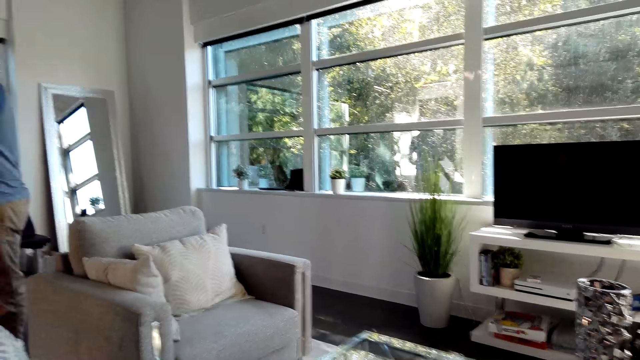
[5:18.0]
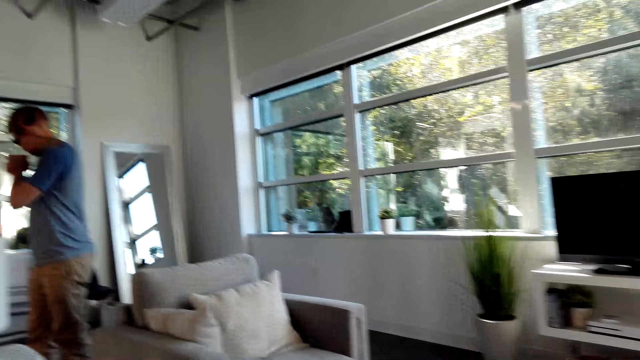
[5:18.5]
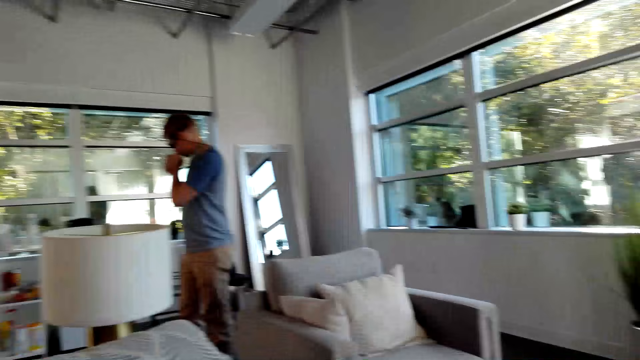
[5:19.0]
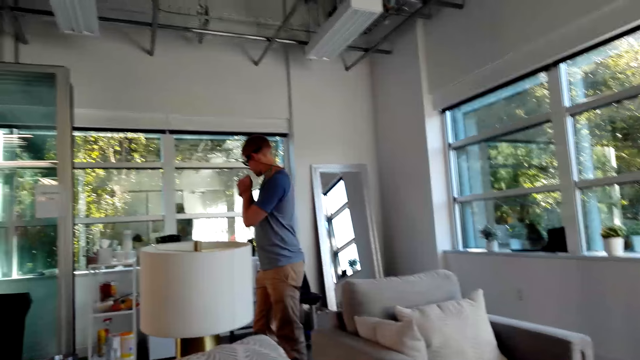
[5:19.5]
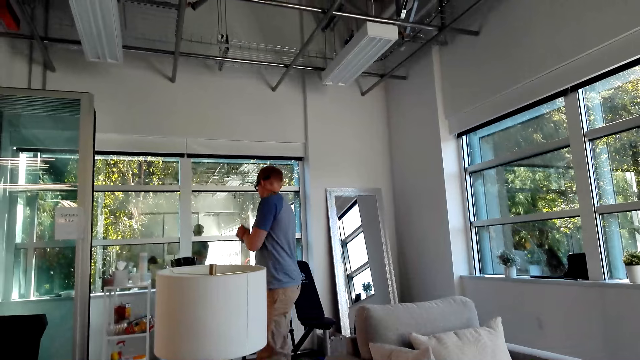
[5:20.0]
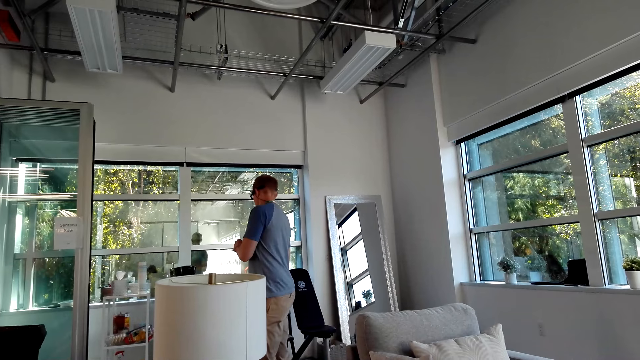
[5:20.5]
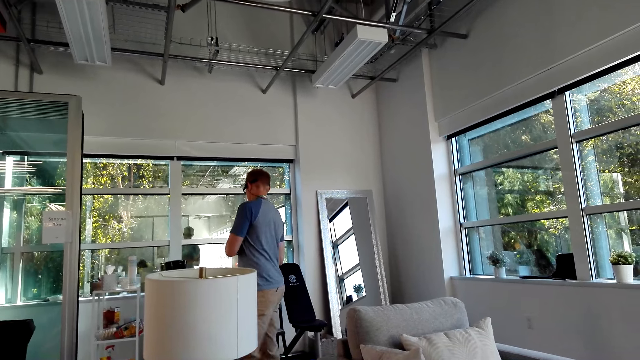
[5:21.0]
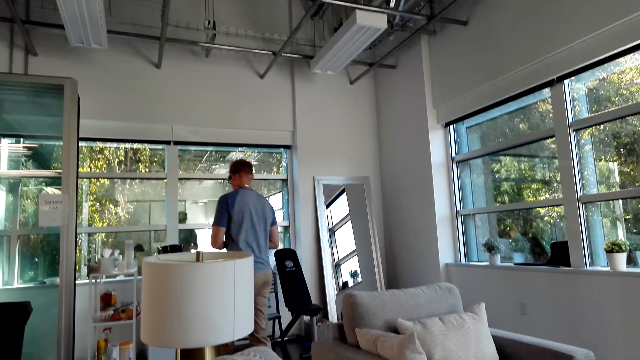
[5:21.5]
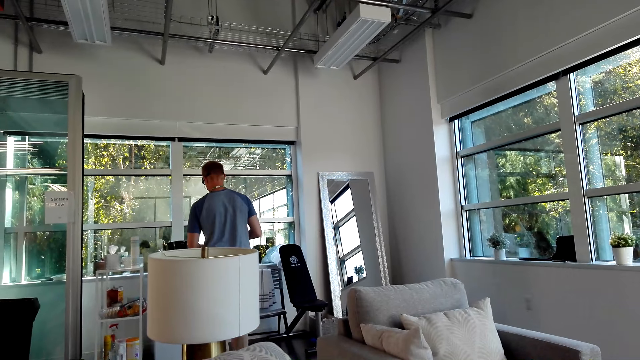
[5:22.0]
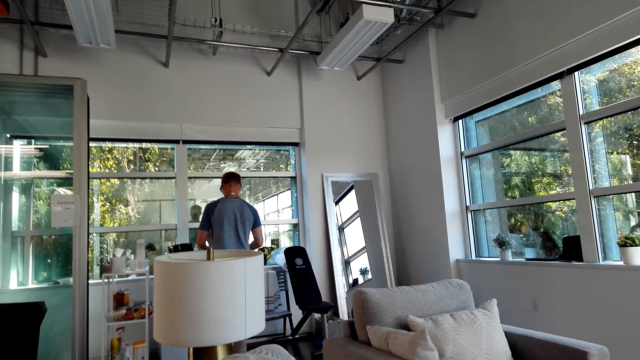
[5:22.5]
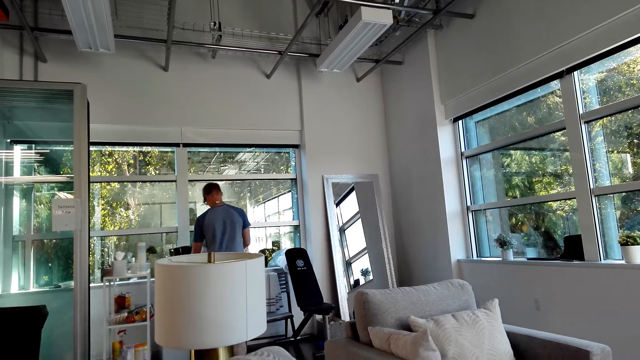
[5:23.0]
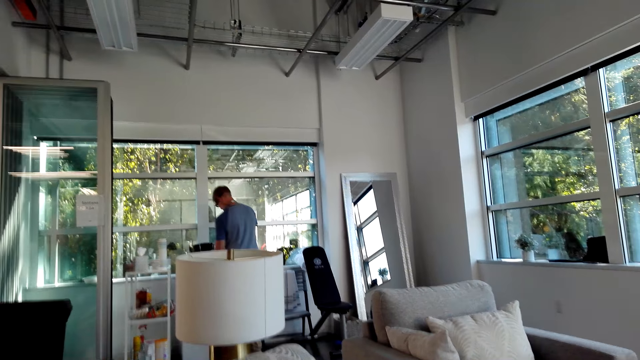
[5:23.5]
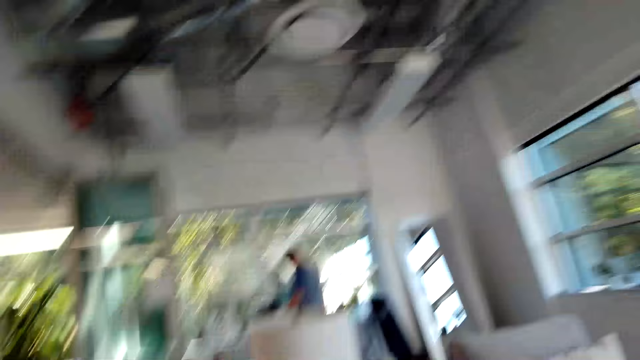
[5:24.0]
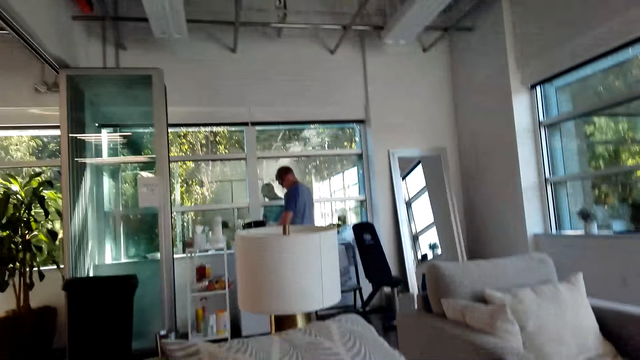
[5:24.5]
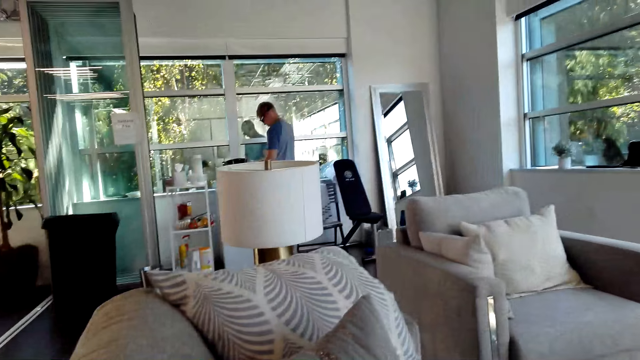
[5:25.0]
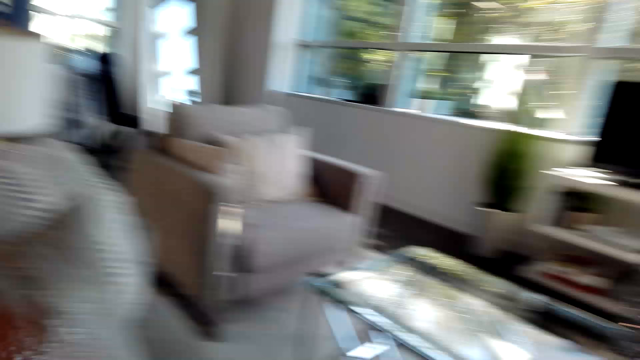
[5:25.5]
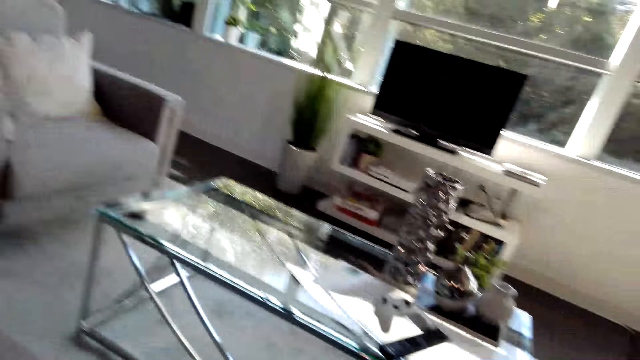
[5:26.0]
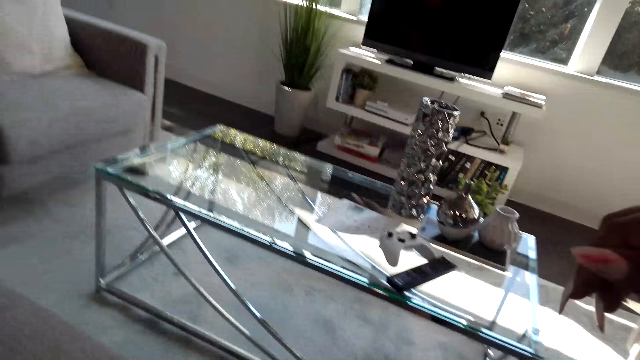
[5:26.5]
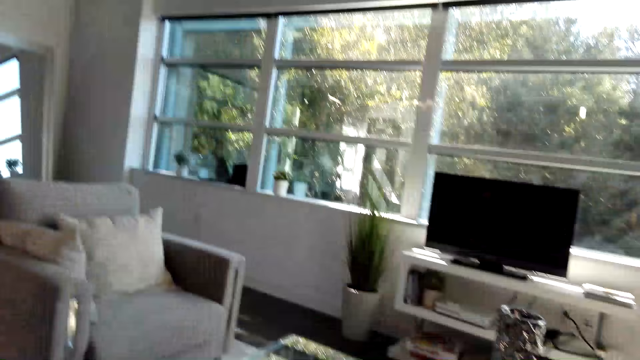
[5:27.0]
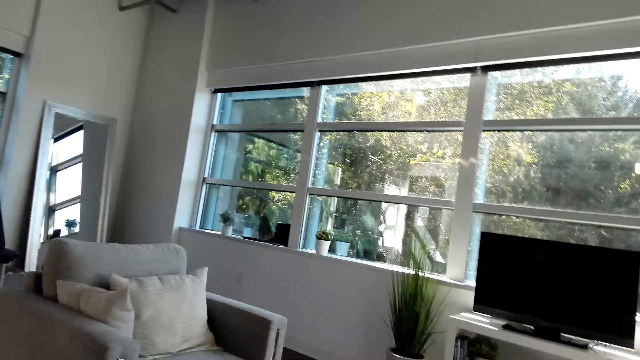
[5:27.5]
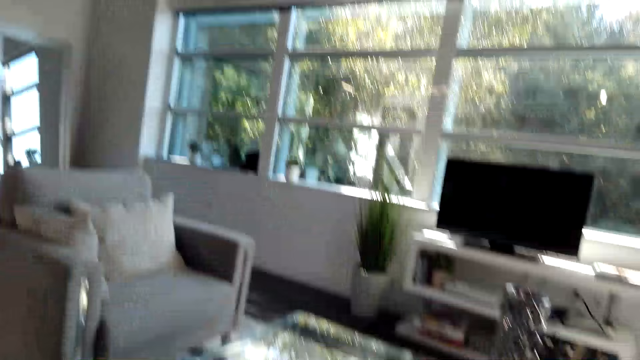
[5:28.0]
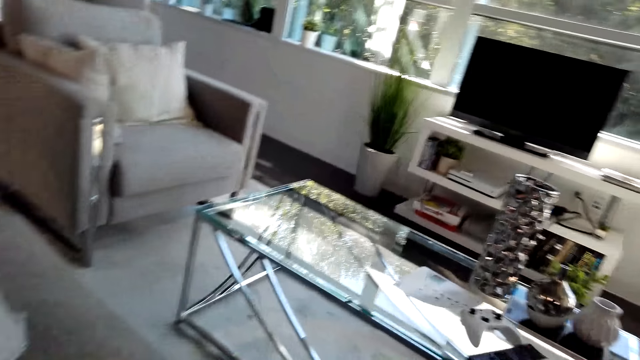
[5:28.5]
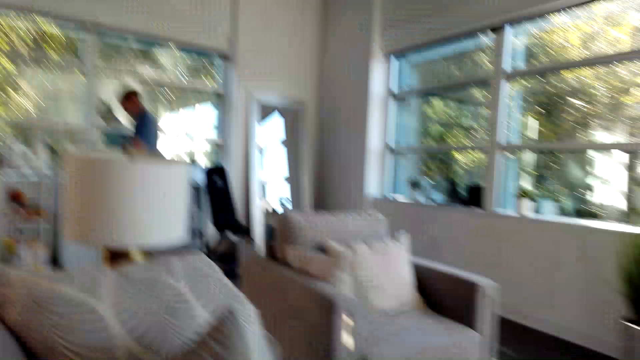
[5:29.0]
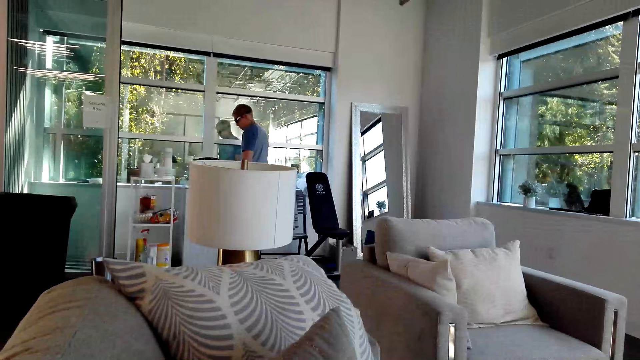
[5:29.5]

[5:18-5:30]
A male does something with hands. The male walks around the house. The male does something. The camera wearer looks around the house. They do something with hand. They look around the house. The male converses with the camera wearer.

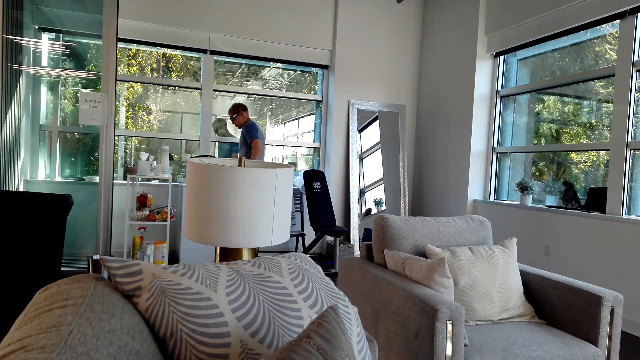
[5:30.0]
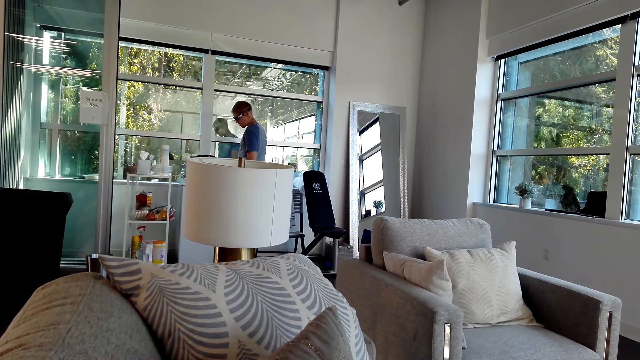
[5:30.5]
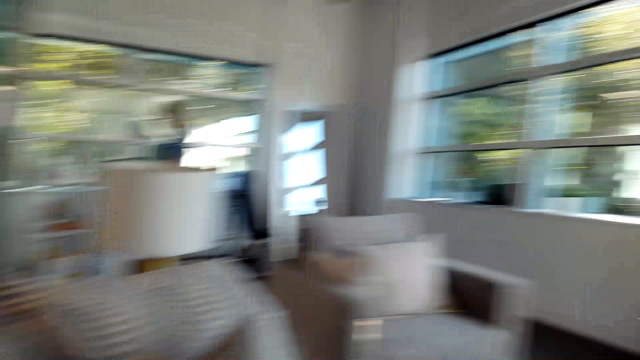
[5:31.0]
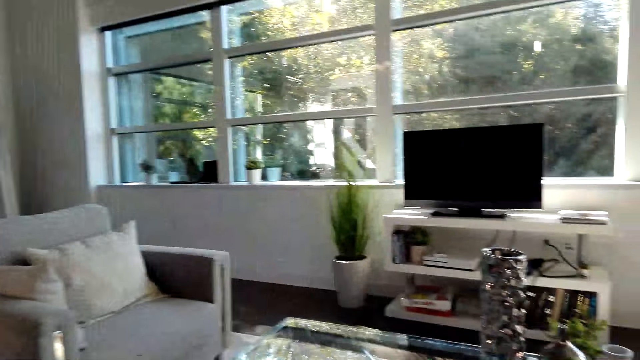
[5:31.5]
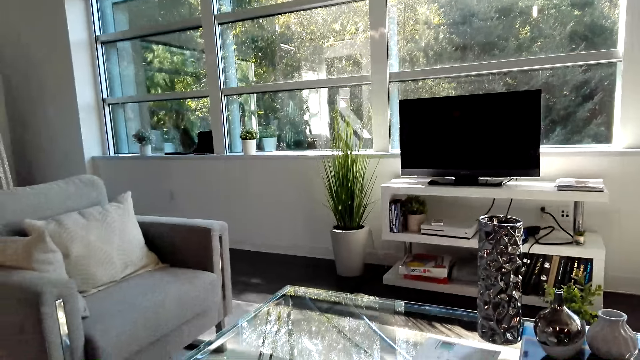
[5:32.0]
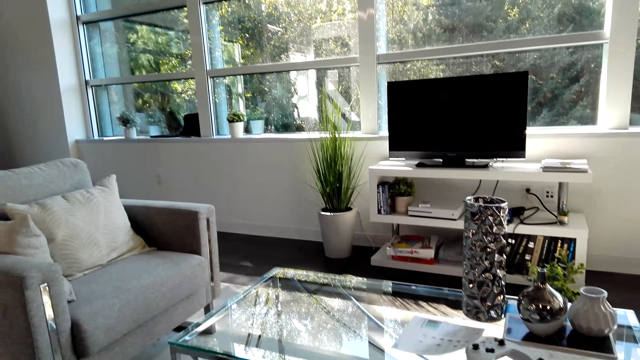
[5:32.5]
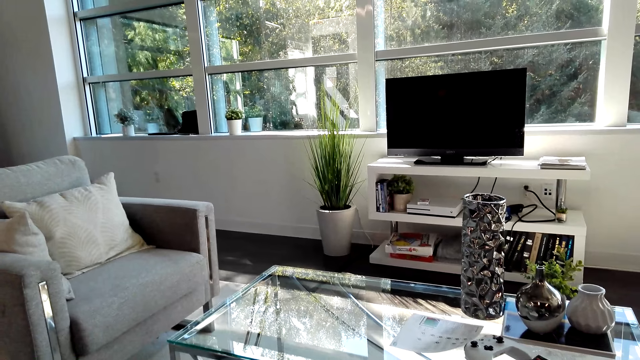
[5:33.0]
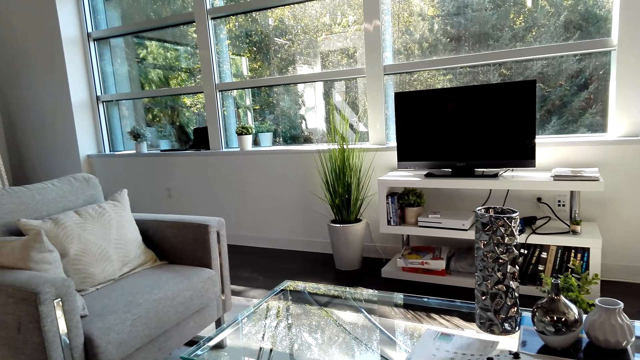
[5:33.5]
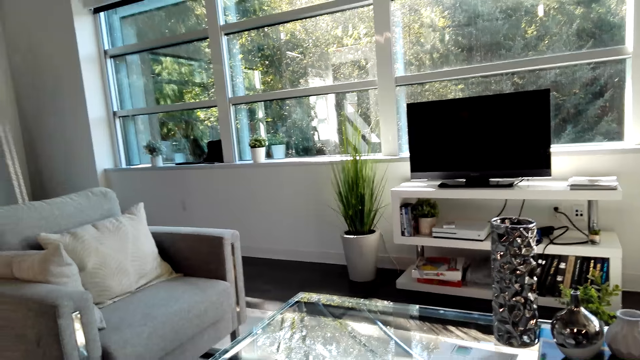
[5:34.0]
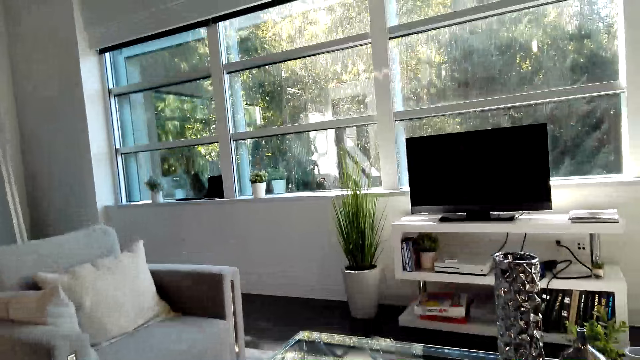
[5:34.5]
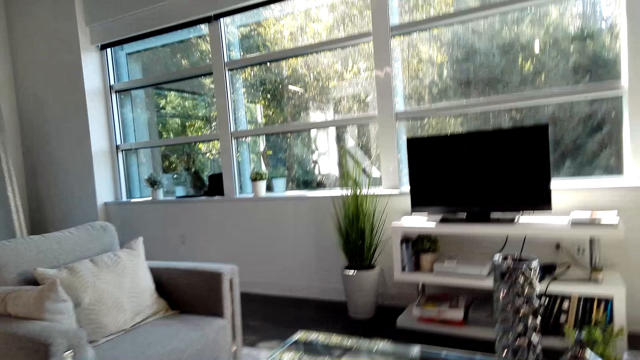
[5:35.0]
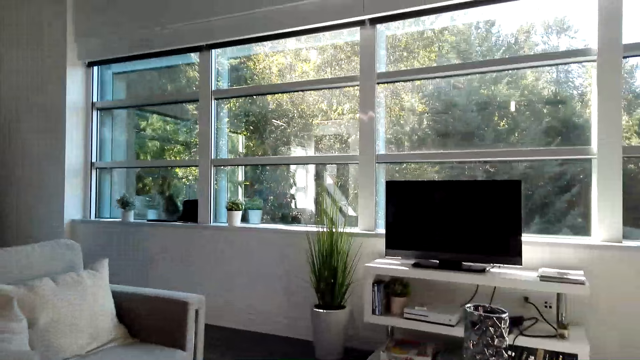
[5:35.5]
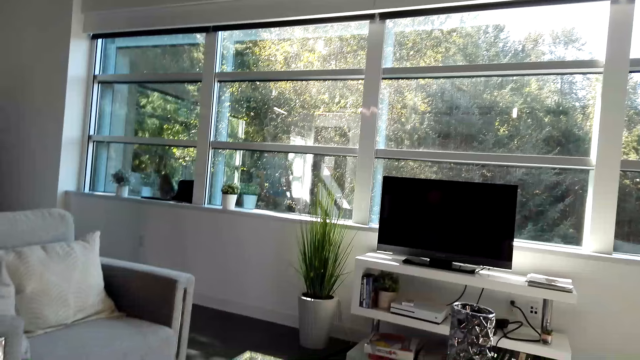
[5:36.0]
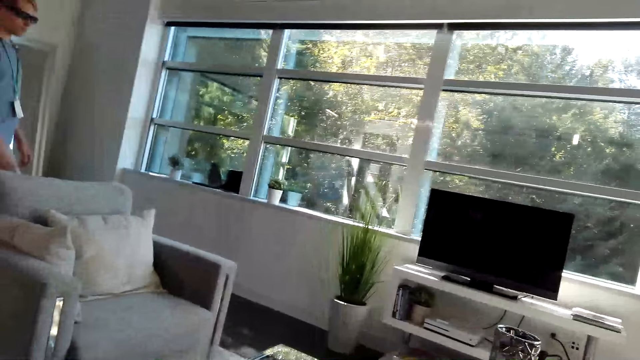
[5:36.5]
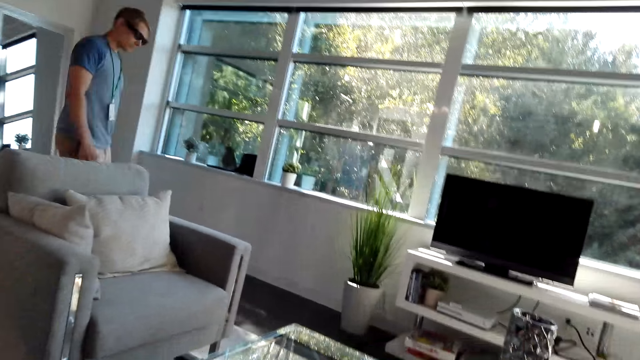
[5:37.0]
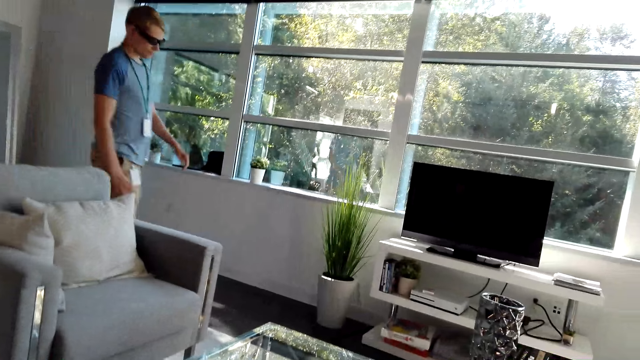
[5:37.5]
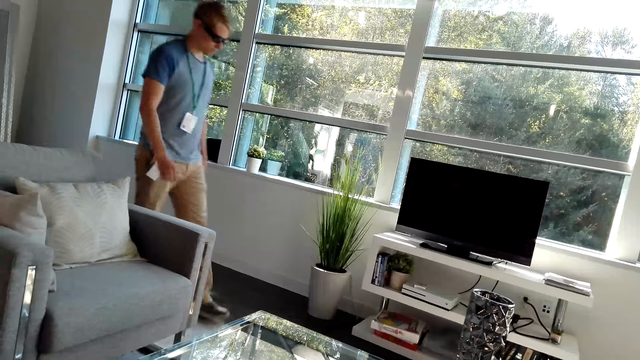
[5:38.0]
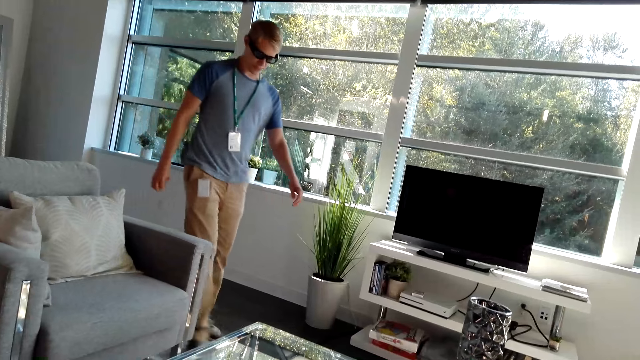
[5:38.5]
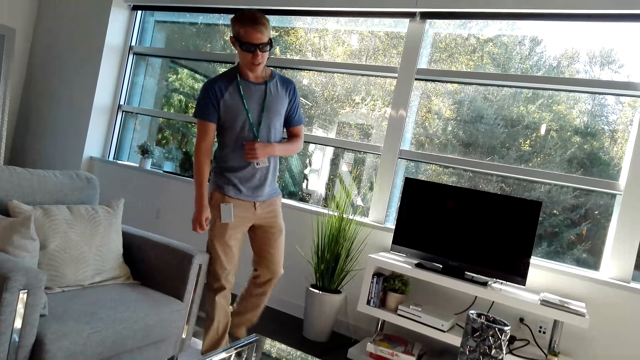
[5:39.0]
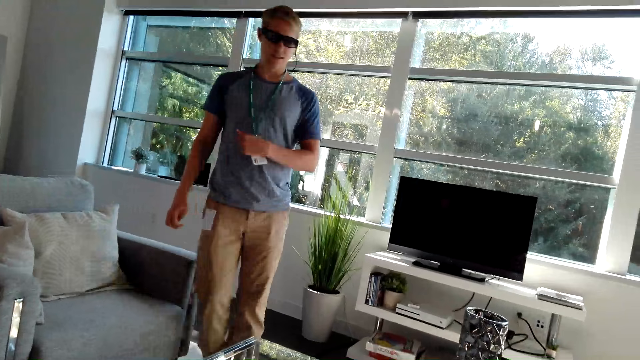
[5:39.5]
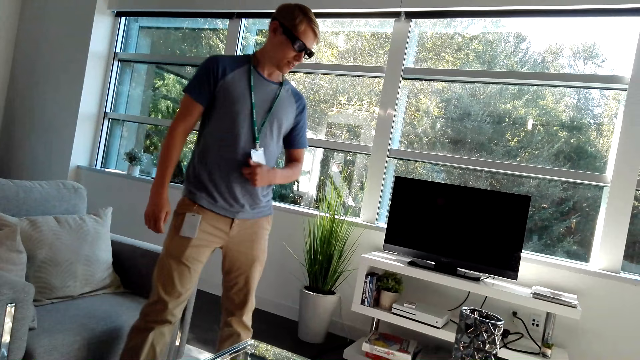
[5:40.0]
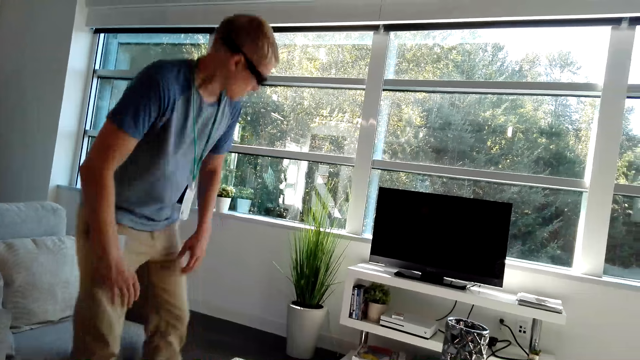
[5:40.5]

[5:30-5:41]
A male does something. The camera wearer looks around the house. They converse with the male. The male walks around the house. The male touches his stomach.
